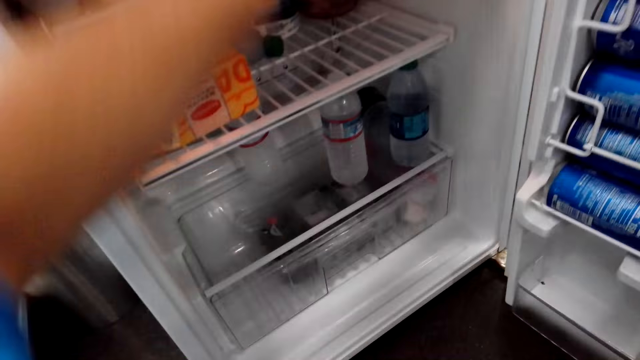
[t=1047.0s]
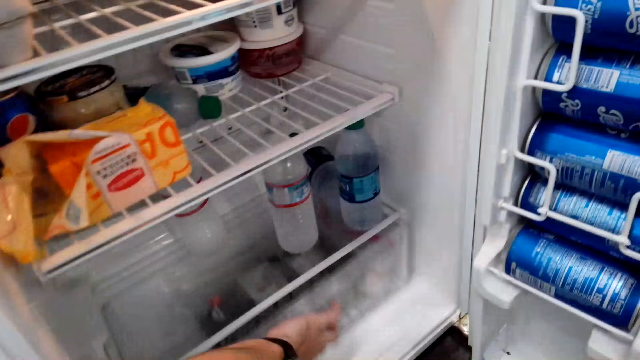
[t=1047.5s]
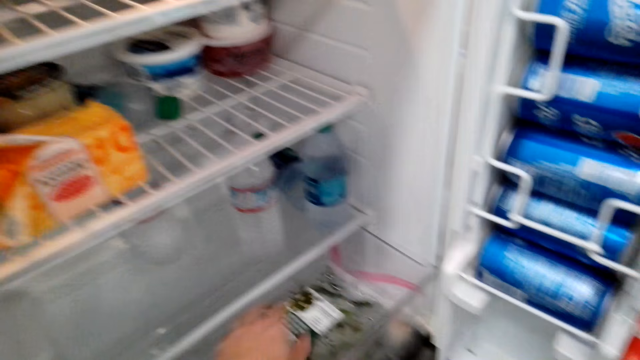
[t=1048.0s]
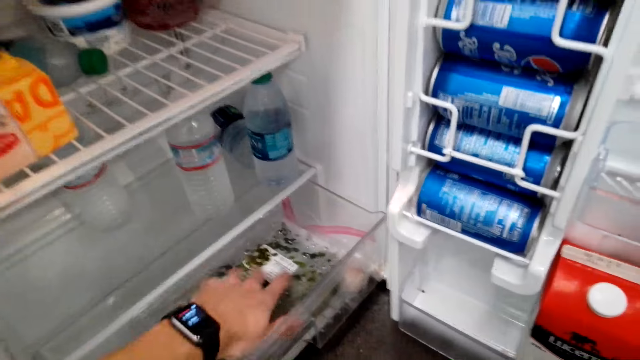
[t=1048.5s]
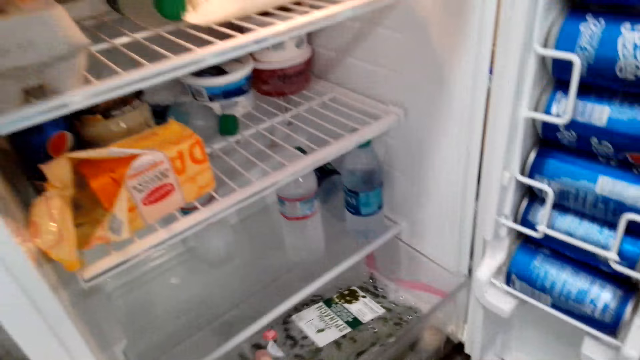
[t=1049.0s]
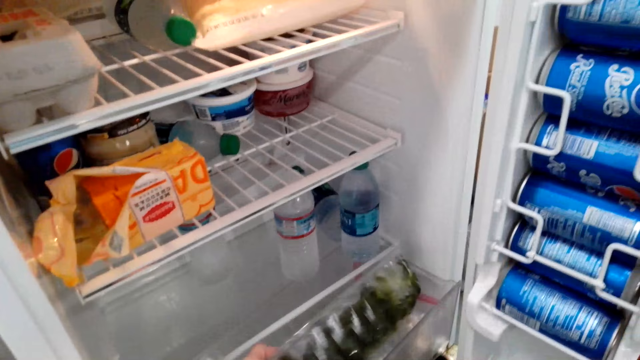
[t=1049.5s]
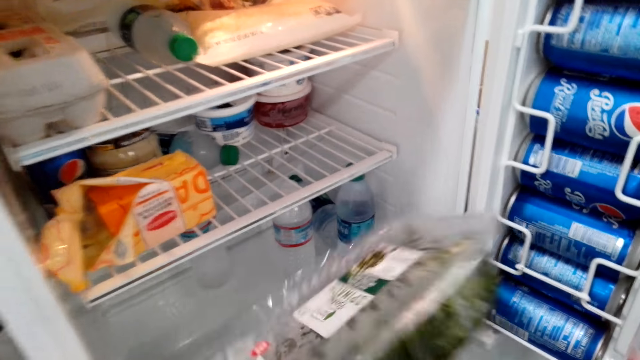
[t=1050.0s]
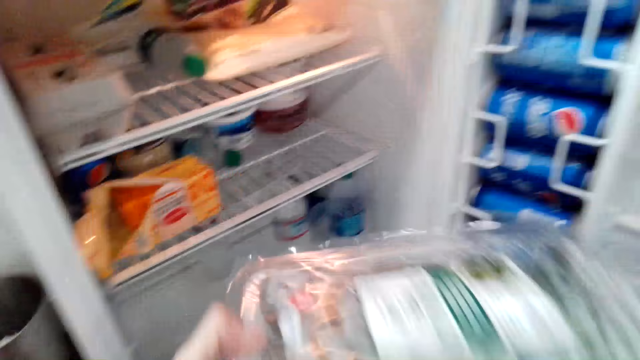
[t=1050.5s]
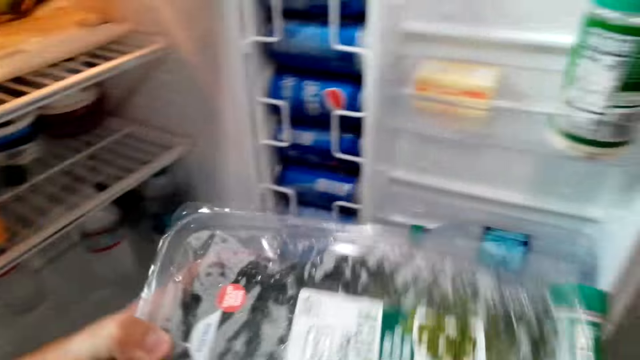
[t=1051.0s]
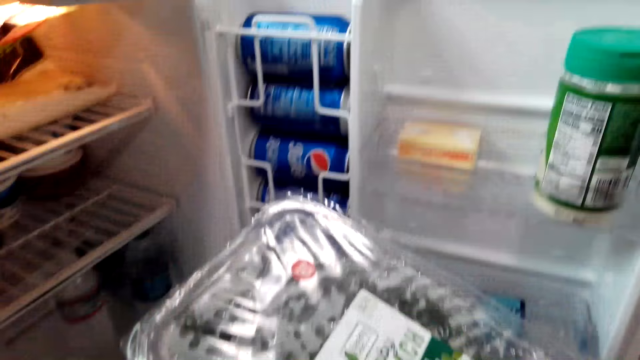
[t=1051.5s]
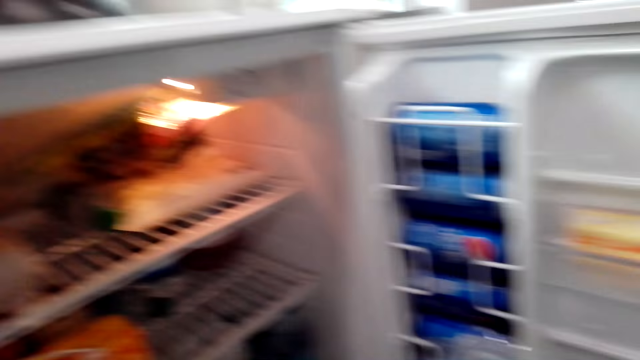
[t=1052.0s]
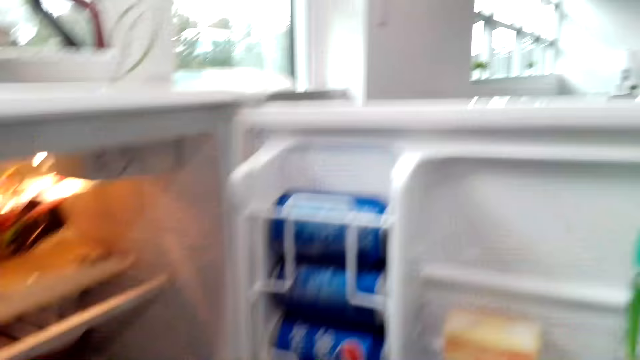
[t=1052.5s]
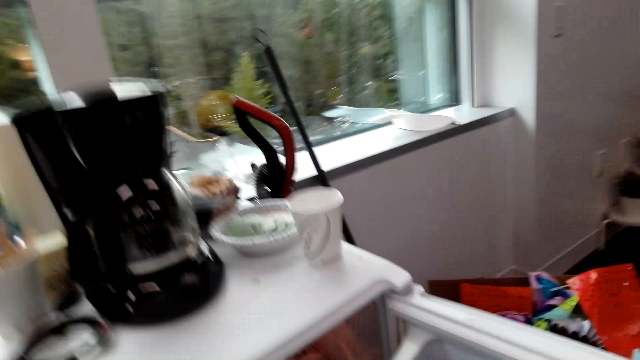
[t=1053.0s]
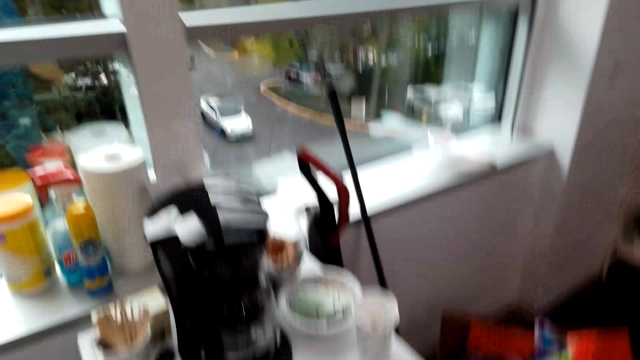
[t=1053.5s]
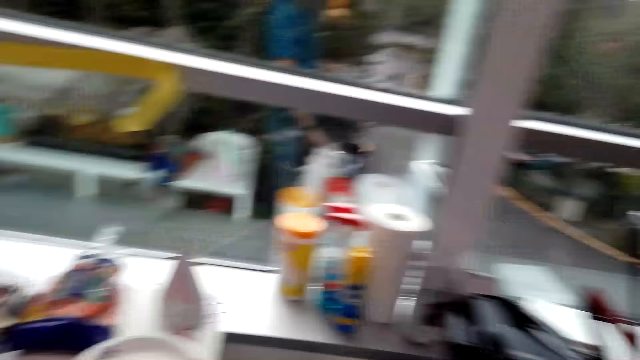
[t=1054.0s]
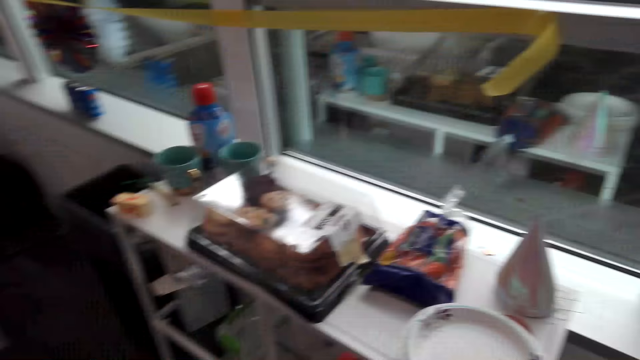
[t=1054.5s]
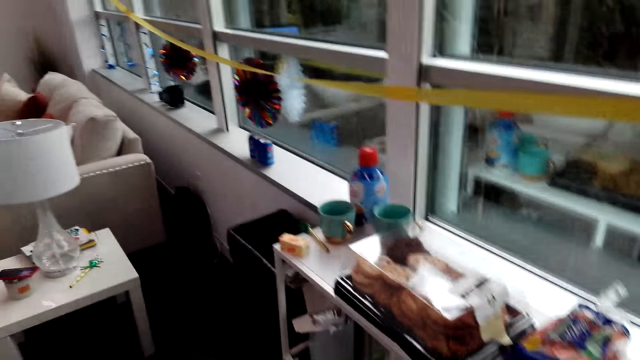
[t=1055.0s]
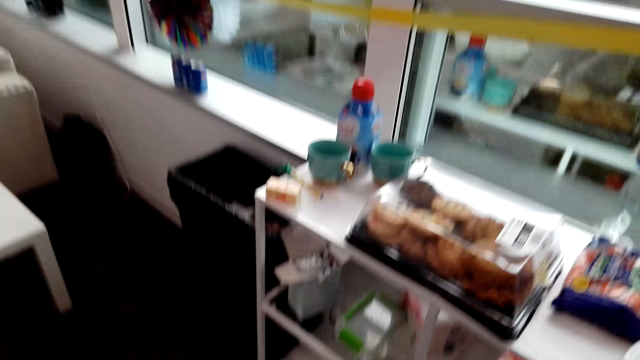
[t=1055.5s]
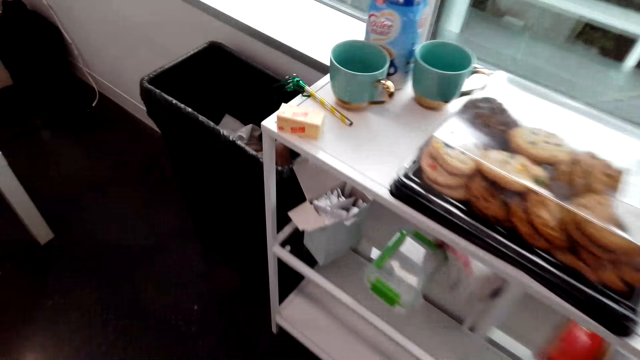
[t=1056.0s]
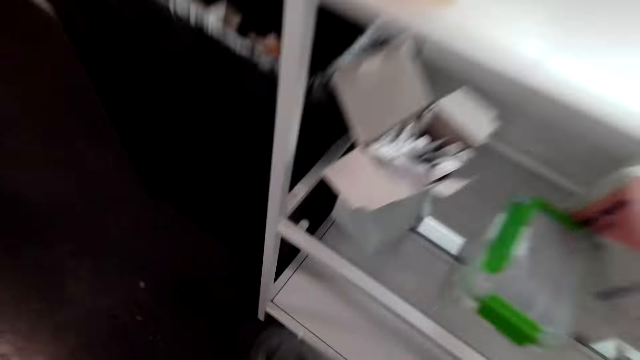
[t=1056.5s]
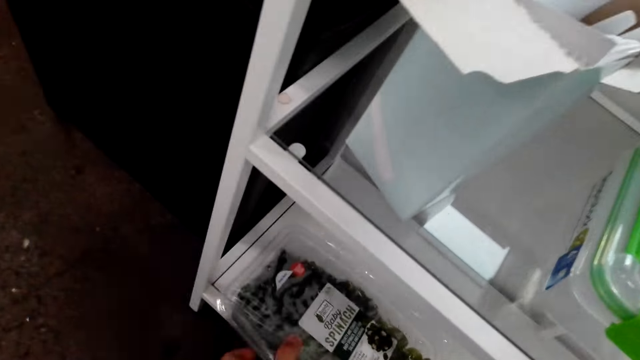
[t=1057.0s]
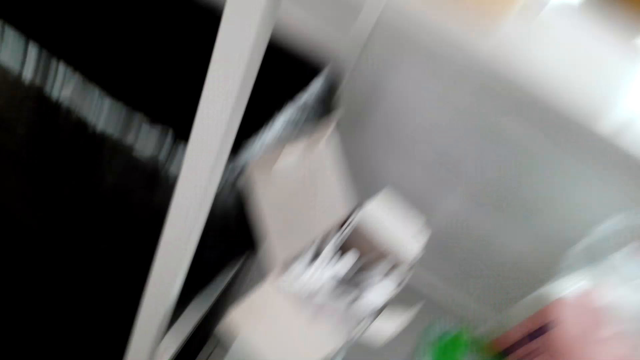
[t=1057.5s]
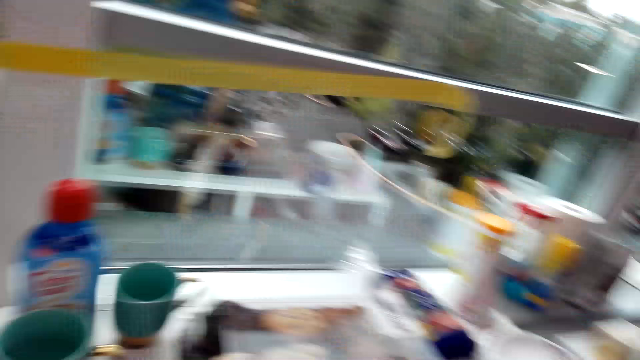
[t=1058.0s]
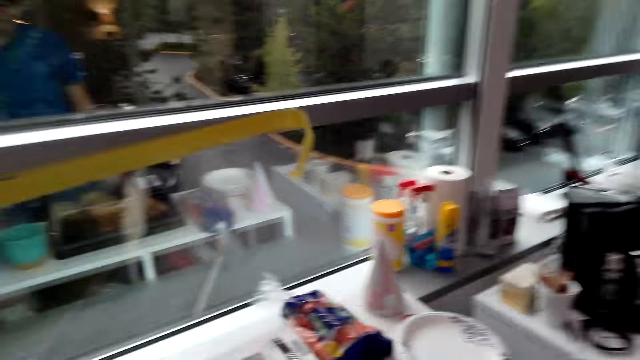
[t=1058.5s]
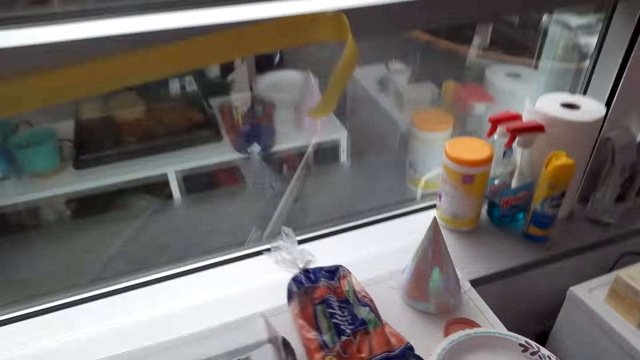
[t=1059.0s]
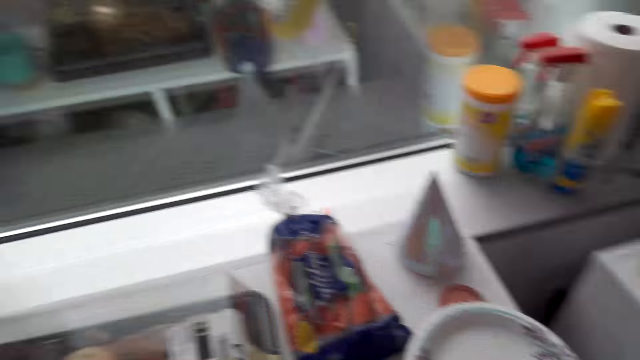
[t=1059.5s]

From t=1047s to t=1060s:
The camera wearer pulls out the fridge drawer. They pick a dish from the drawer. They close the fridge drawer. They stare around the room. They walk around the room. They put the dish in the table shelf.

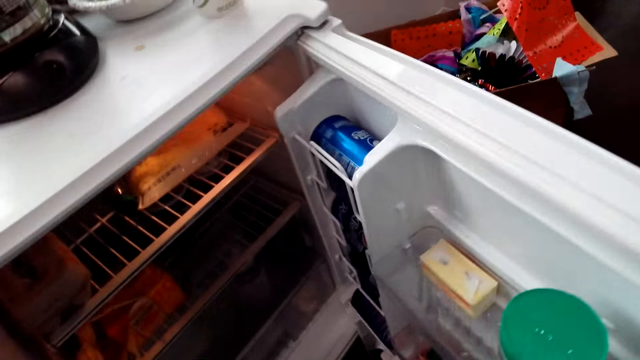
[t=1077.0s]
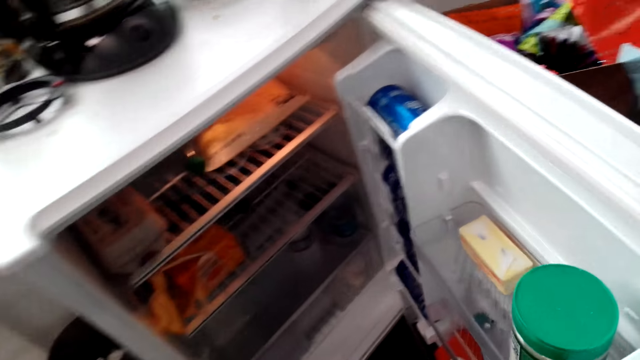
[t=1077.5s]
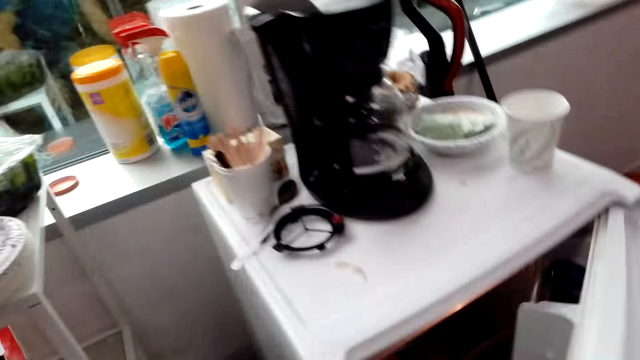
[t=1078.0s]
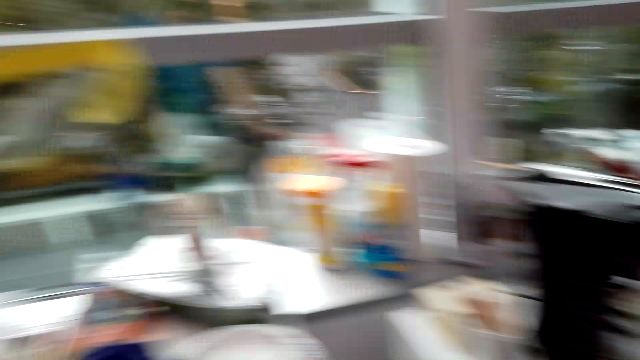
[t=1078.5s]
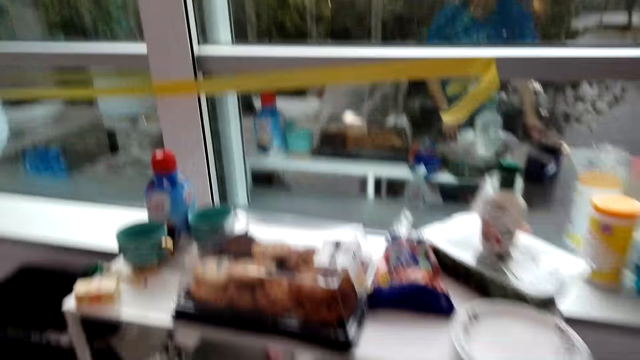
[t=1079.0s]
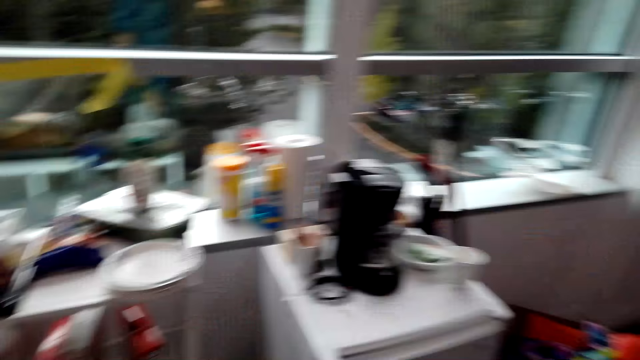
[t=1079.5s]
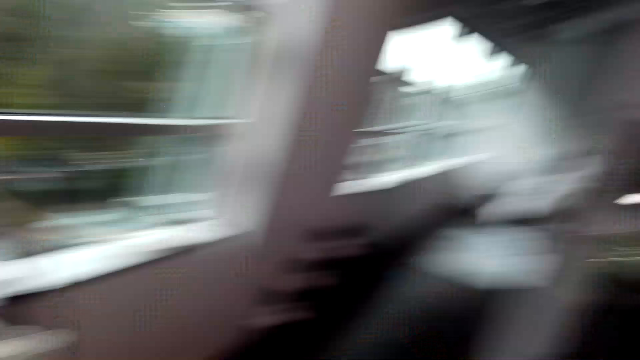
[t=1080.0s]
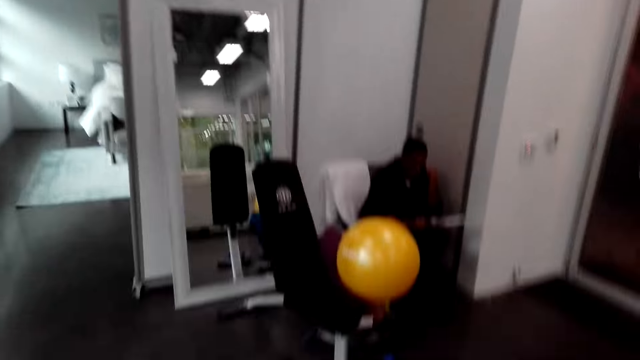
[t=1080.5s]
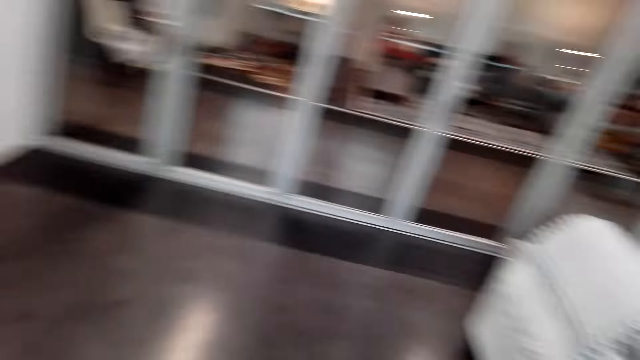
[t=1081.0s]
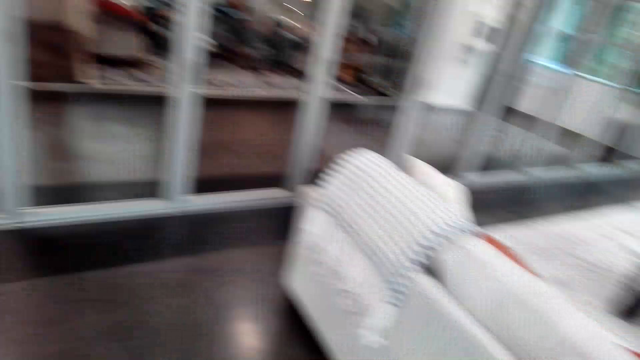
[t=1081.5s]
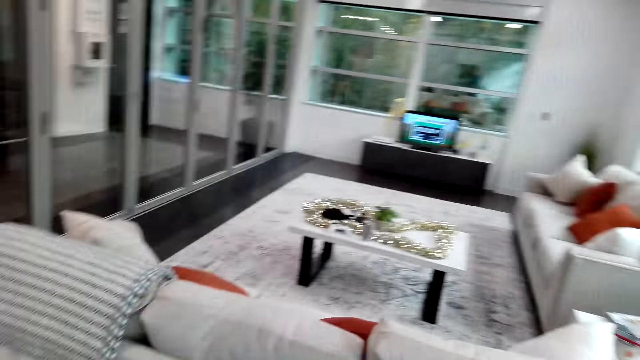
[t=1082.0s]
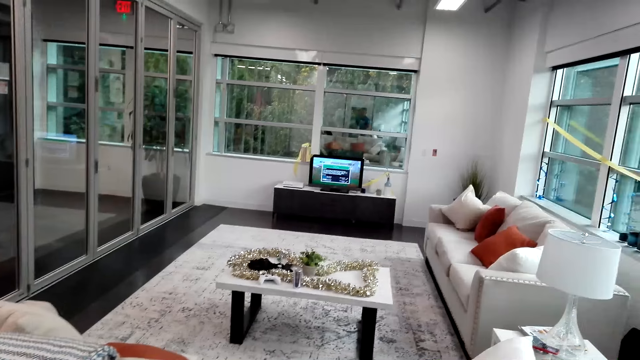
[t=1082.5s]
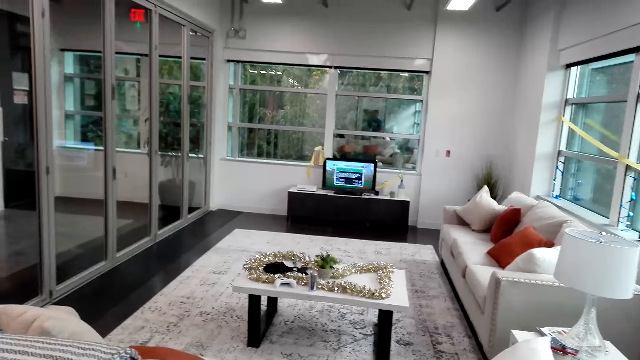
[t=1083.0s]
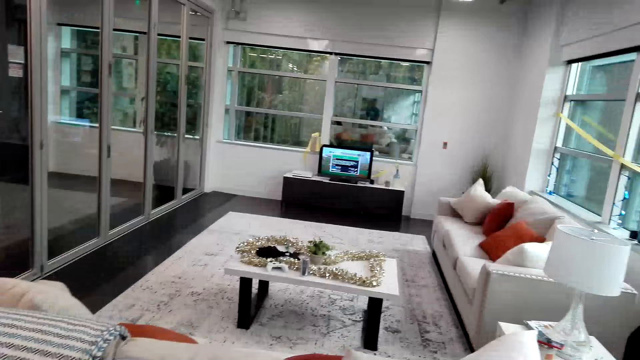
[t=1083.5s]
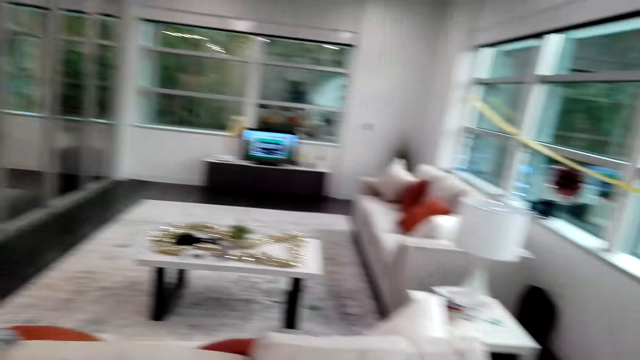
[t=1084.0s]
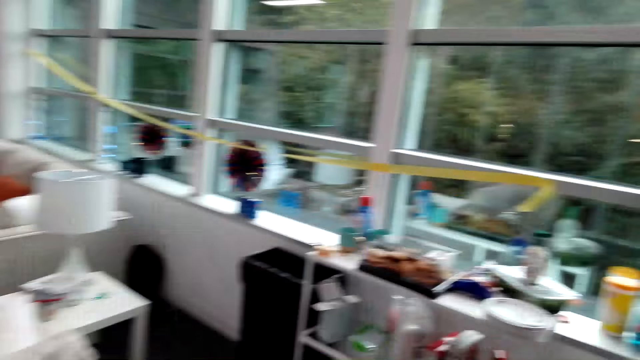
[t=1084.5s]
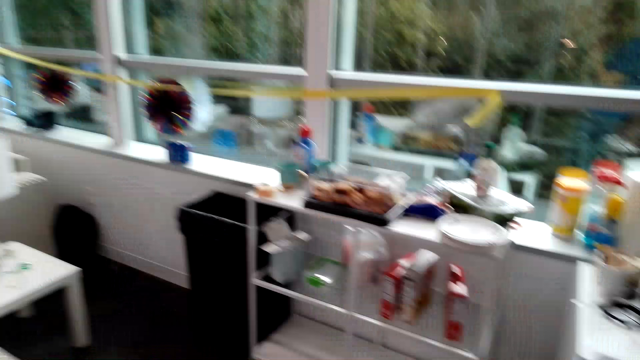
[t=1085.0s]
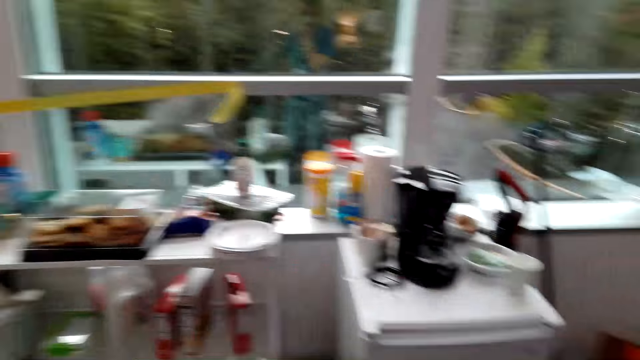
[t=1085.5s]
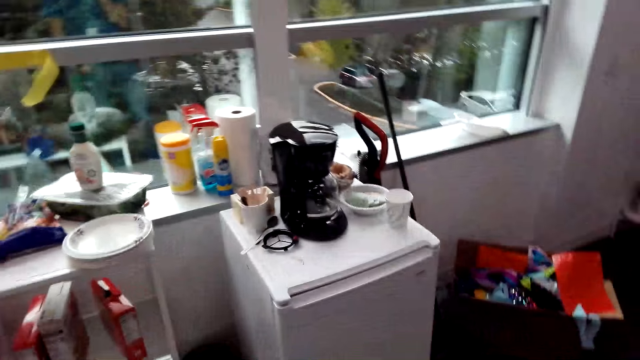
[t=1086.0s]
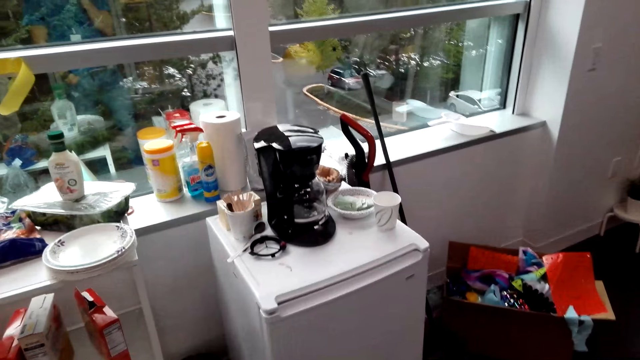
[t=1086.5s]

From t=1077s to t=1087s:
The camera wearer stares inside the fridge. They close the fridge. They stare around the room. They walk around the room.
